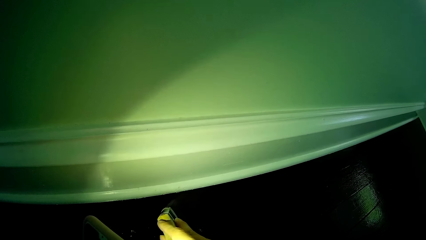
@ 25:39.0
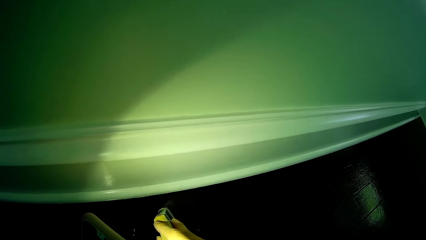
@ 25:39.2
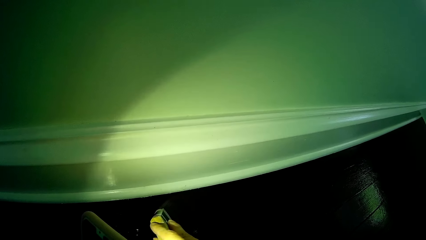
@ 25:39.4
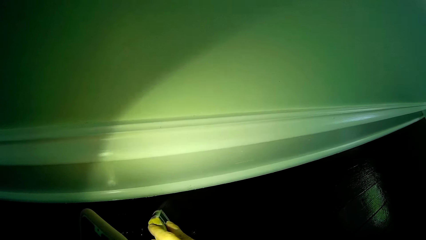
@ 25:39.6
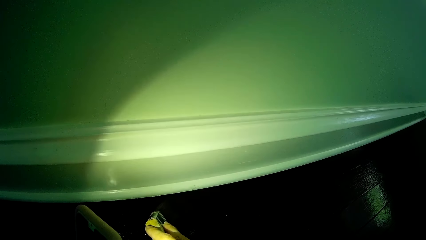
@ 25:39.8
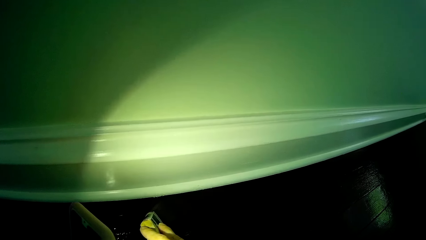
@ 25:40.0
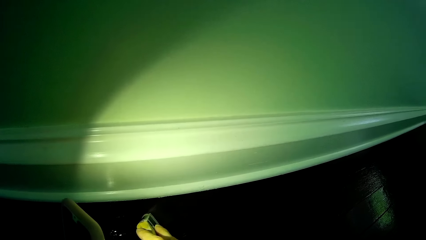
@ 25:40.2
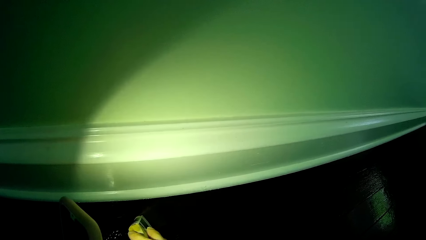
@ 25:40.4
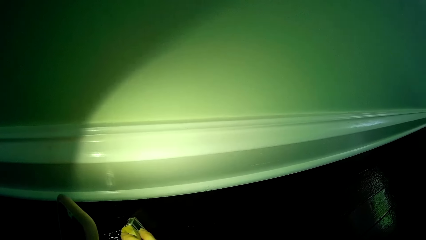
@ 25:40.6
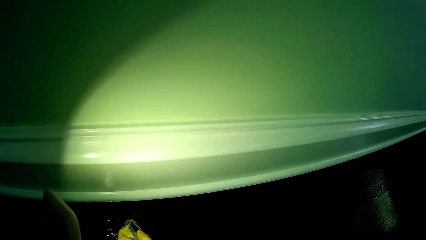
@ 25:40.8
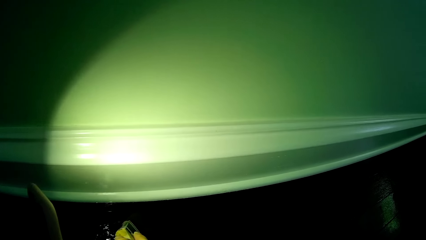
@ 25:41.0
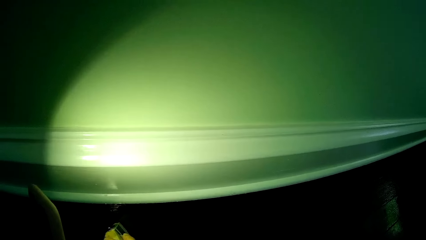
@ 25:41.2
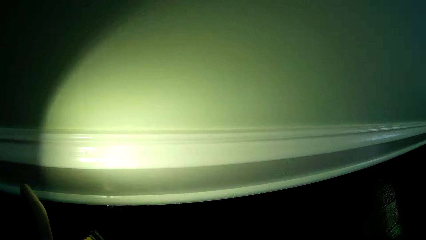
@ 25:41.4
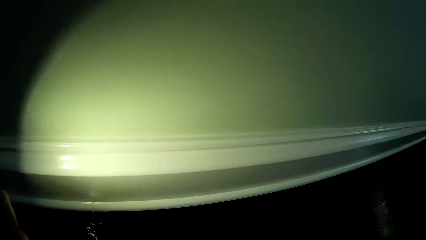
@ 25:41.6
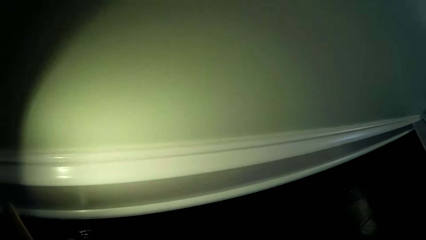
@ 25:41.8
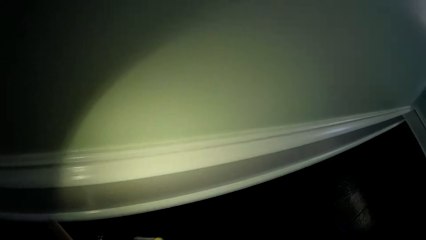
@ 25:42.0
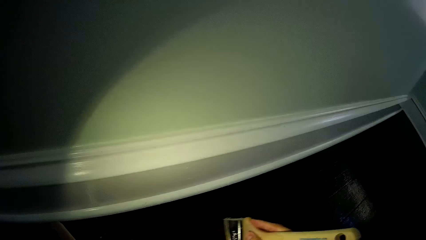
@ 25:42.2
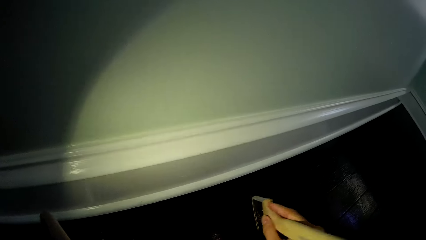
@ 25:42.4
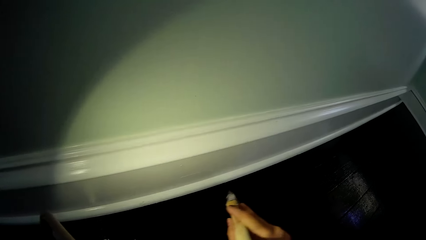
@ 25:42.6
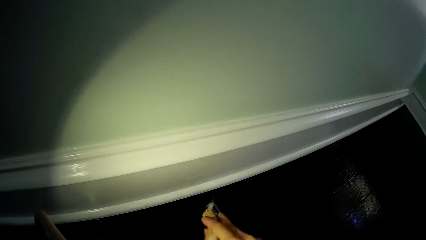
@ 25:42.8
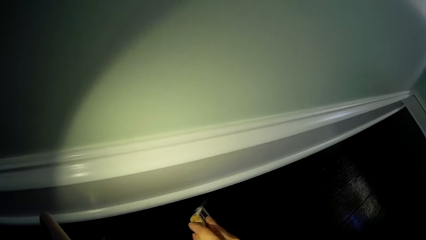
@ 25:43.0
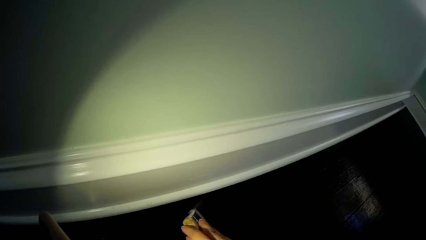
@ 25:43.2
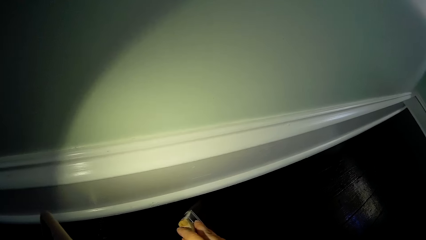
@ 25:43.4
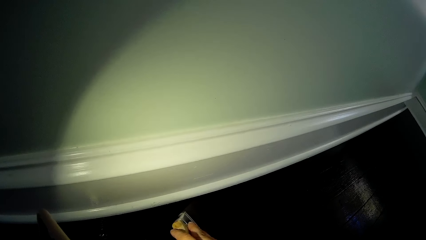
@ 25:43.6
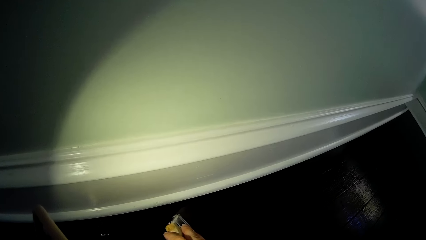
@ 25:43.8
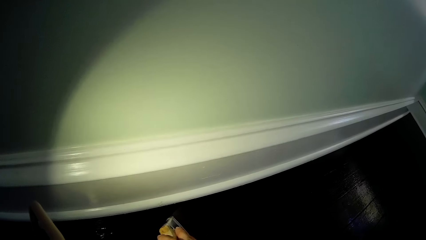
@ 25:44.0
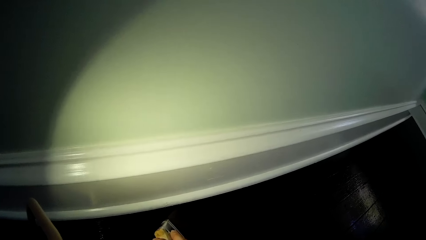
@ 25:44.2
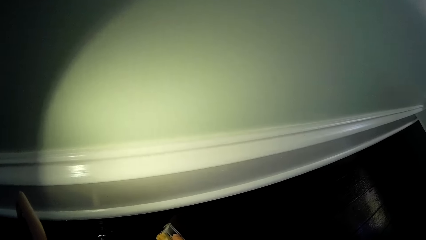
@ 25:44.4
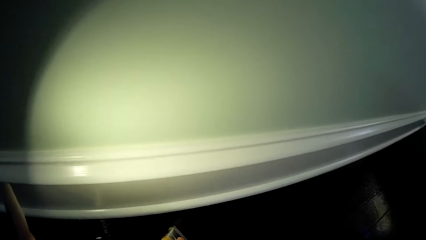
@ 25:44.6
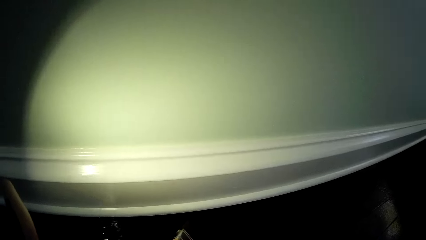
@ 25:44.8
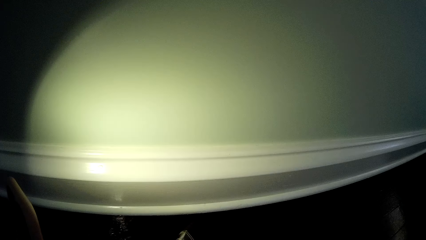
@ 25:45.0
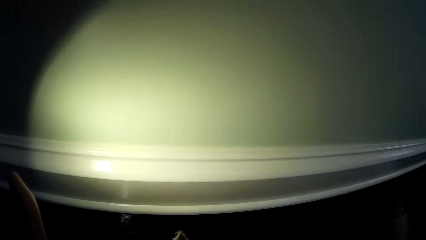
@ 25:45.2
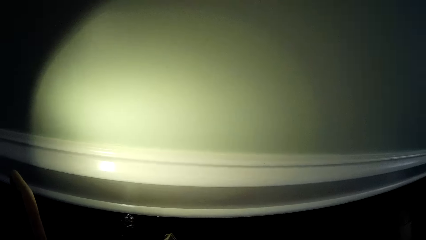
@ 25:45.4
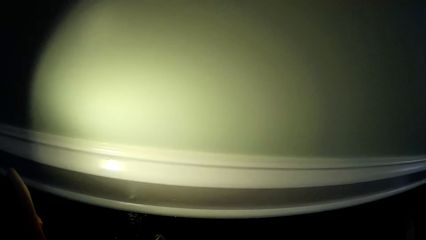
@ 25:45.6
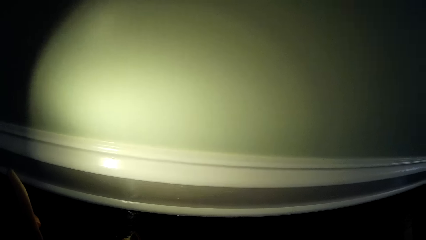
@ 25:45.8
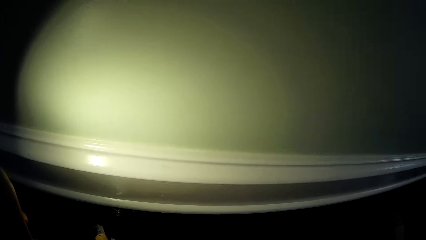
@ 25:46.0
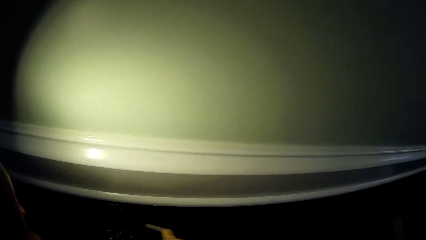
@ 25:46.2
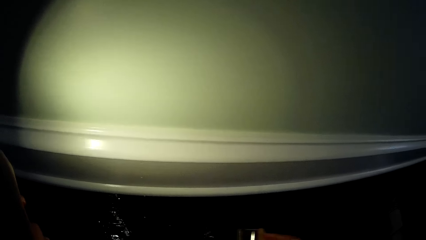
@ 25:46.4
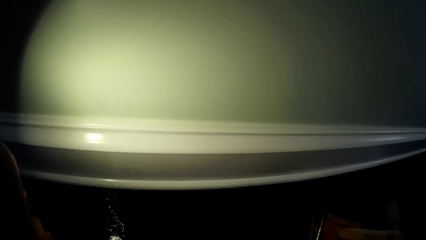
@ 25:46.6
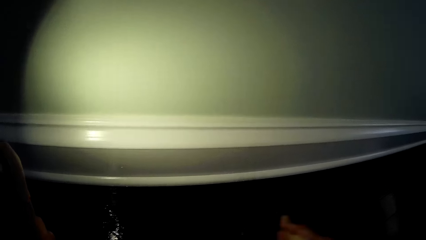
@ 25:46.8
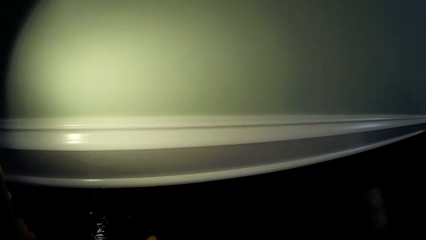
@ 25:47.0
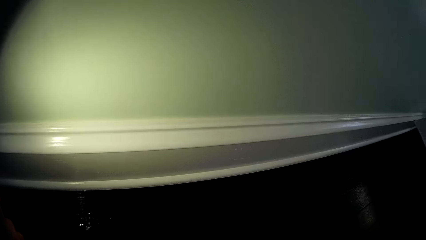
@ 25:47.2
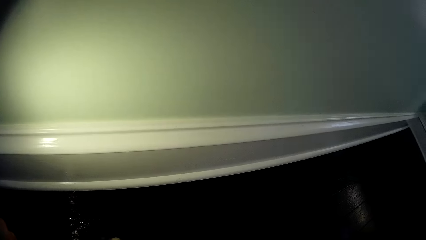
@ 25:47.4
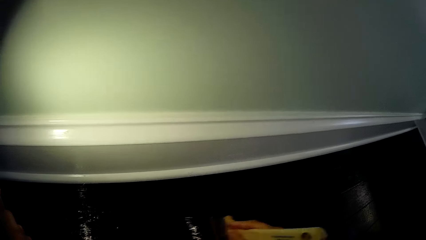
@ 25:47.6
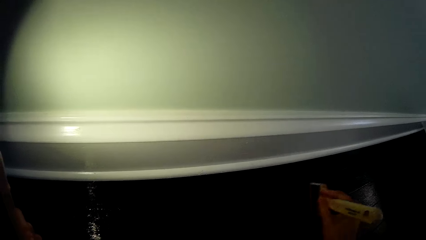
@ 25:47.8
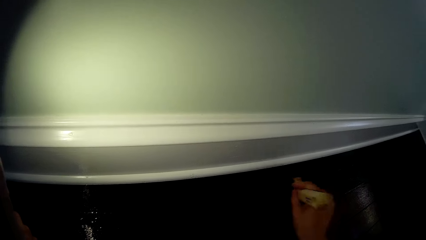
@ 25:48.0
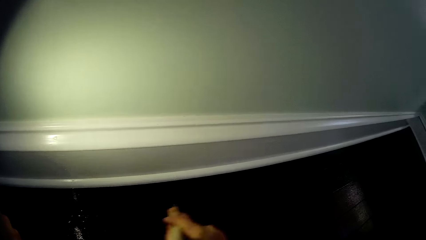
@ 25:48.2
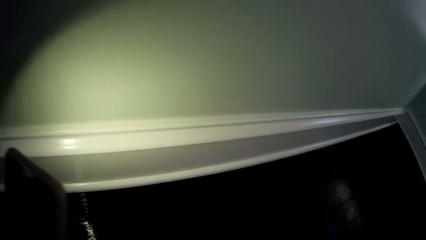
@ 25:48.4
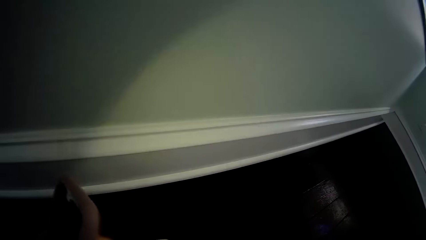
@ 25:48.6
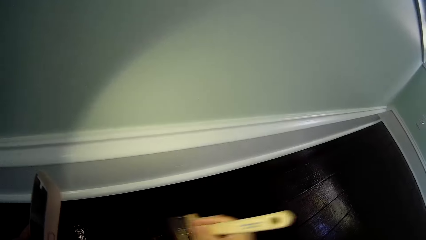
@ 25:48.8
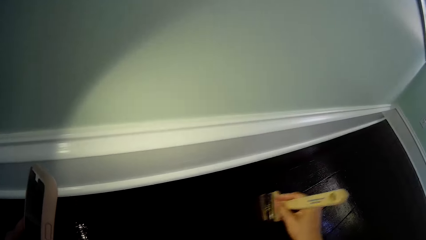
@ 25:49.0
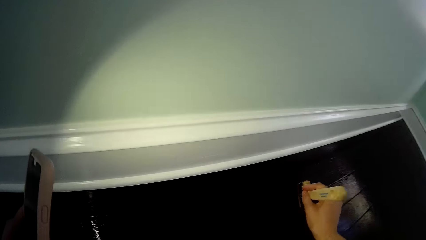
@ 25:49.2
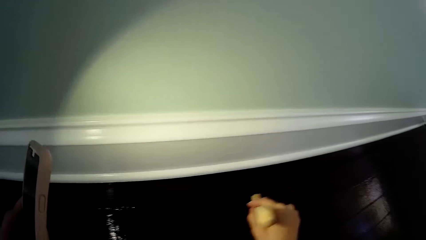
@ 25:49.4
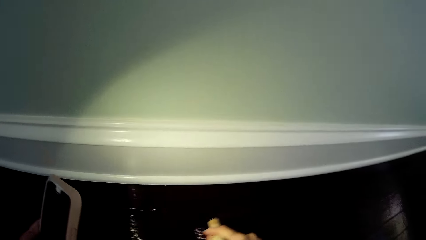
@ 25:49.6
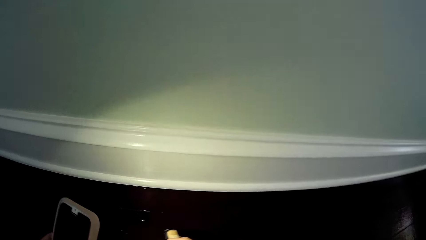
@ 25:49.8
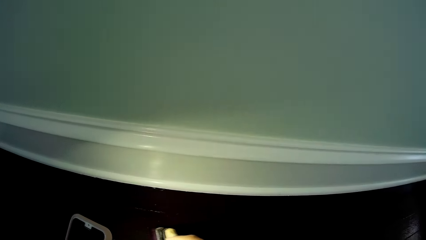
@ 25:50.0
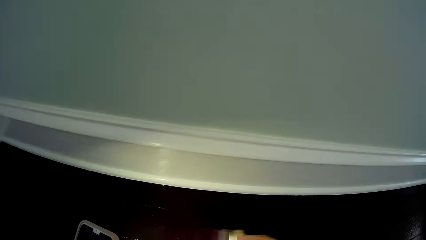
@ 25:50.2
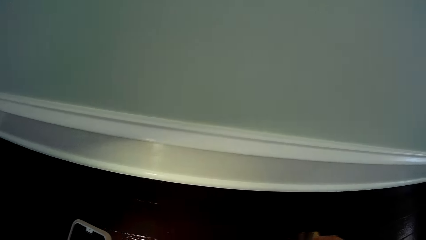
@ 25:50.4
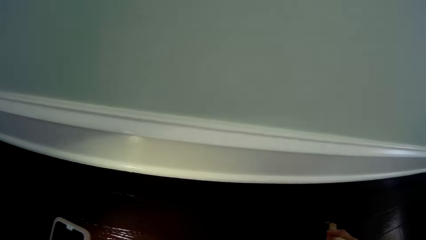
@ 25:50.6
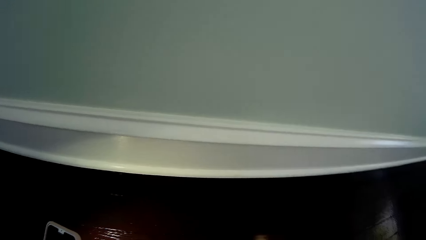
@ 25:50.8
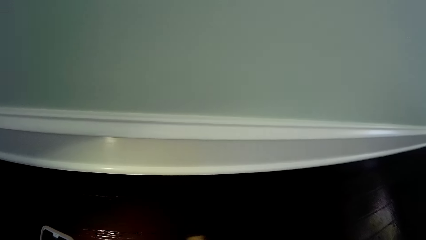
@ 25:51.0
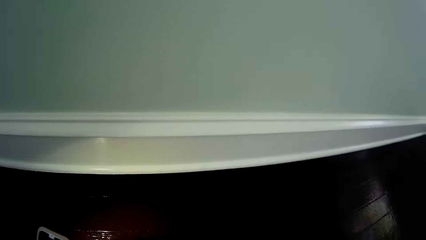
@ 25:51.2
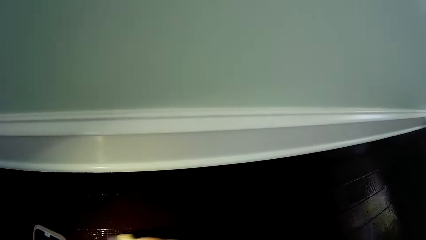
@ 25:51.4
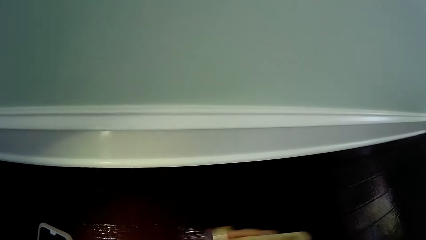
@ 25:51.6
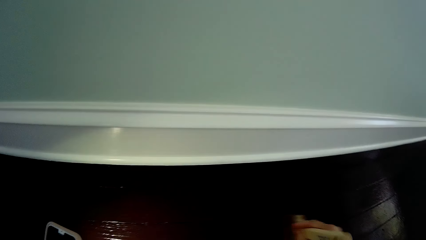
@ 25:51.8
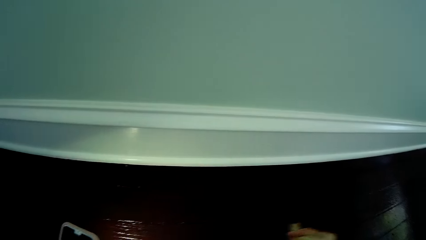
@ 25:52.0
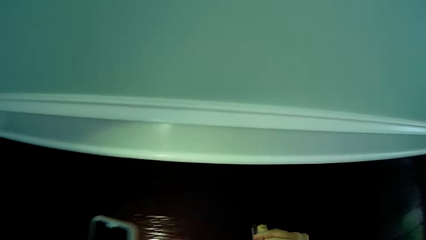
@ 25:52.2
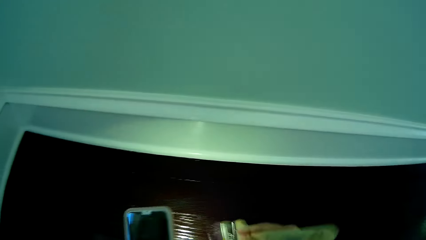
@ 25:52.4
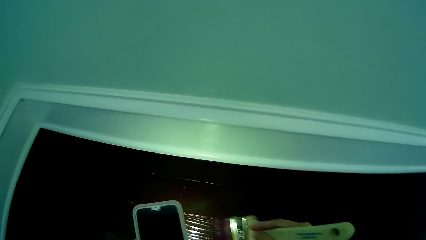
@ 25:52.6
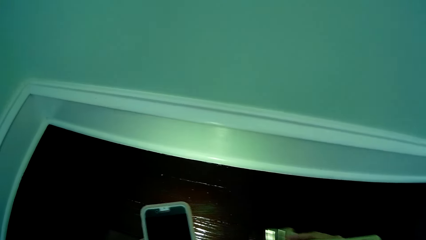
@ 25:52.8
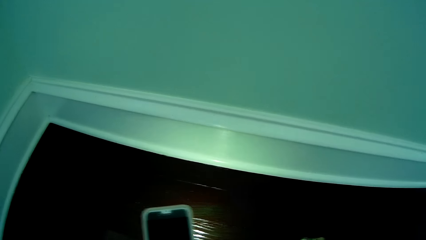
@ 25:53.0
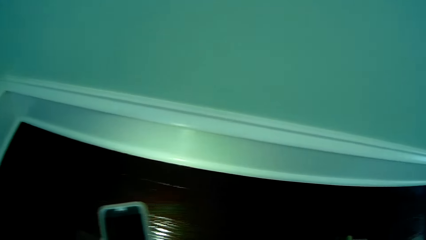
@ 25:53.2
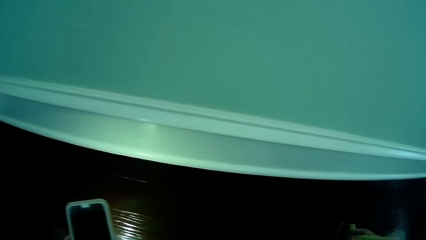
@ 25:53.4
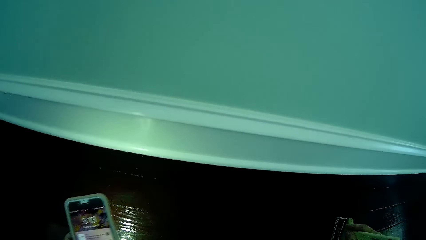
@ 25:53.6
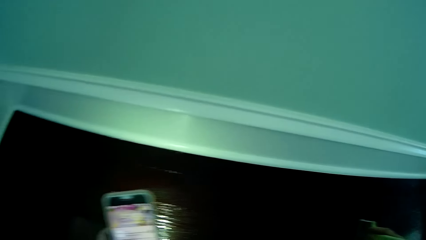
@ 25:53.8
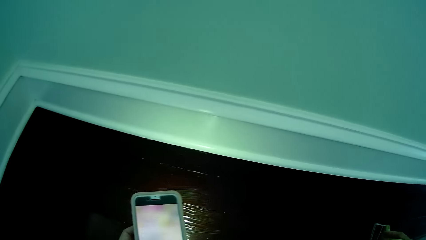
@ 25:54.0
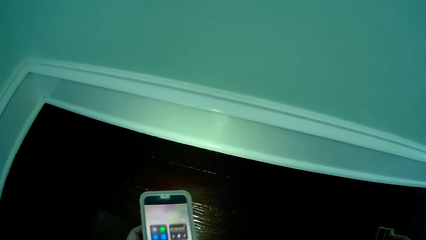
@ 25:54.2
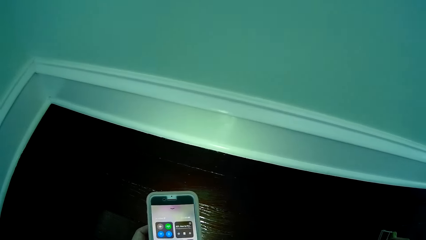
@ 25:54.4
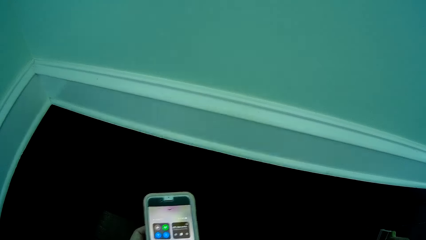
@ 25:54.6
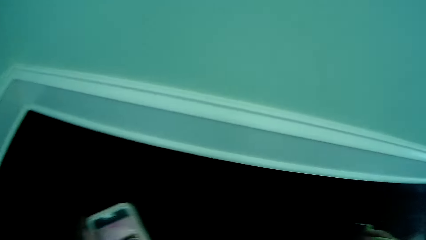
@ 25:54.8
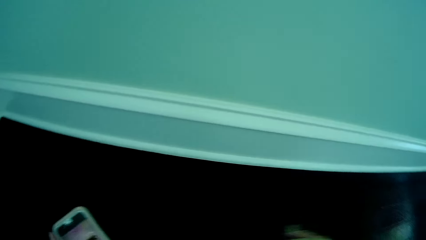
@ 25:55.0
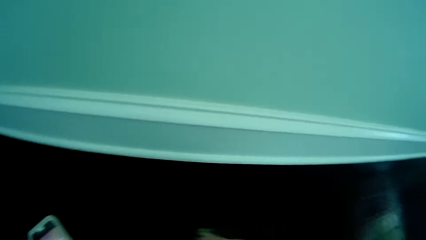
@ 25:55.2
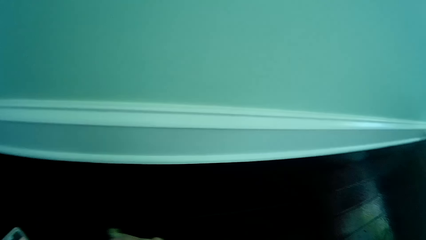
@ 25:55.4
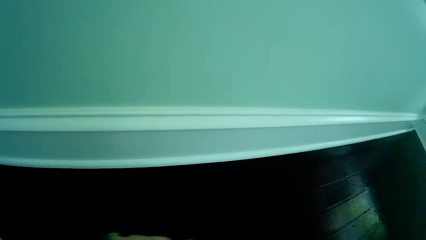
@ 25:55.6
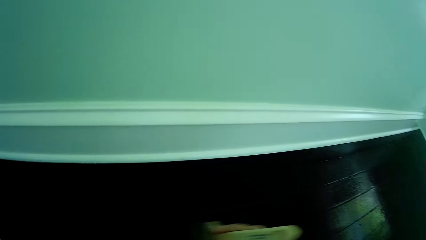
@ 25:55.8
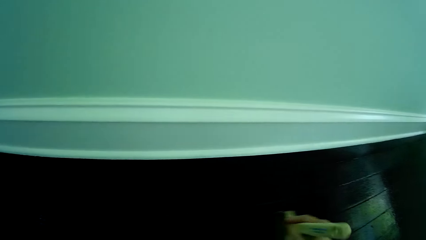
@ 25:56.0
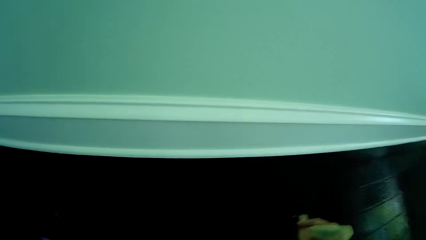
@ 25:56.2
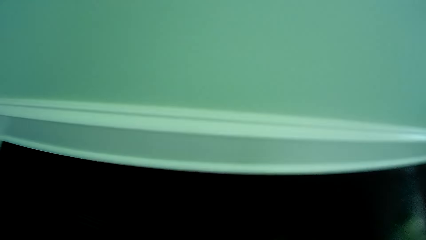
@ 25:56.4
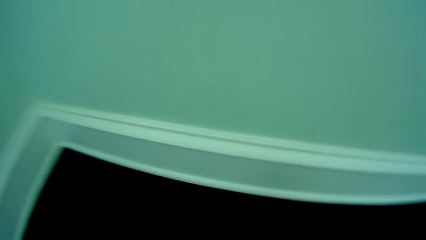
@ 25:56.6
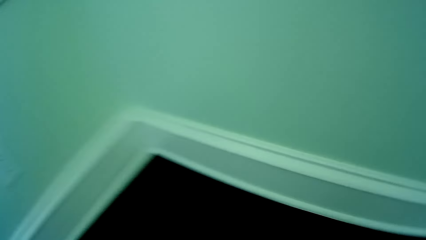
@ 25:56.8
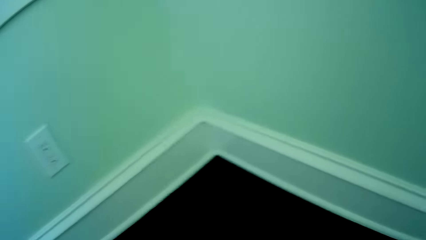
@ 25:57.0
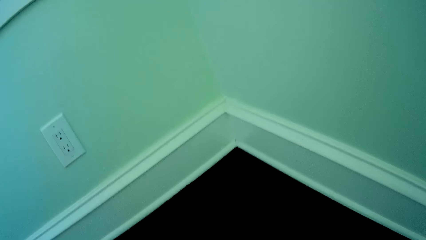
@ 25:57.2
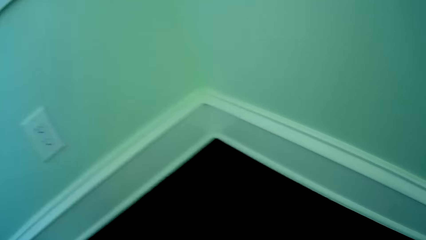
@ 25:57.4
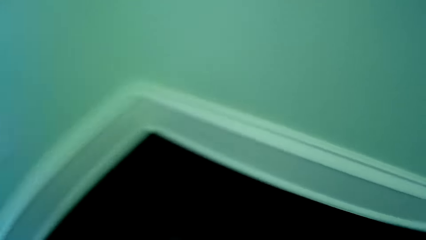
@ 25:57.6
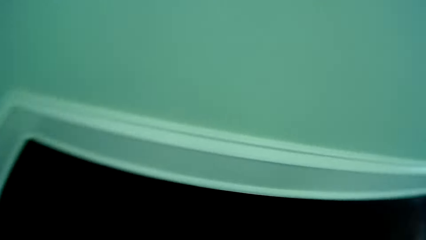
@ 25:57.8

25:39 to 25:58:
The camera wearer turns off the torchlight of the phone with her left hand. She applies paint on the floor.
